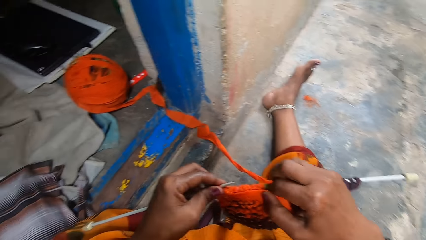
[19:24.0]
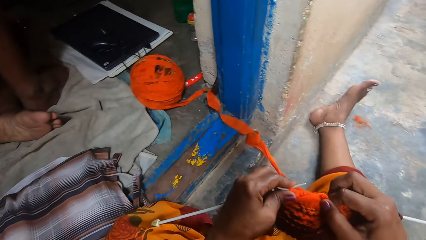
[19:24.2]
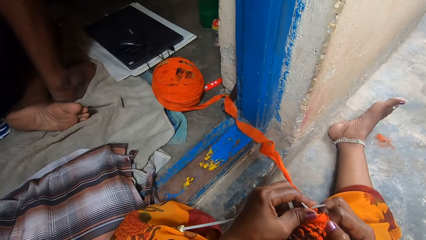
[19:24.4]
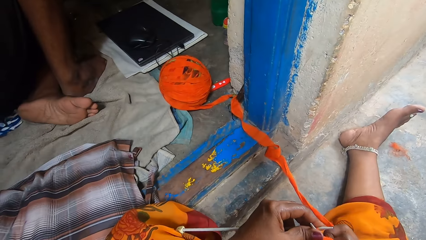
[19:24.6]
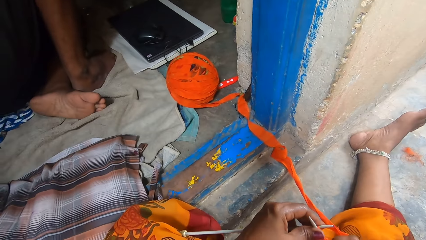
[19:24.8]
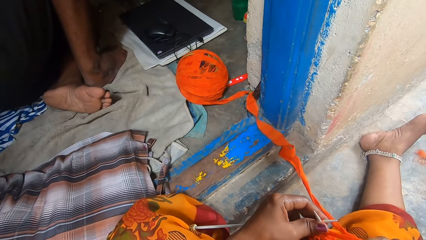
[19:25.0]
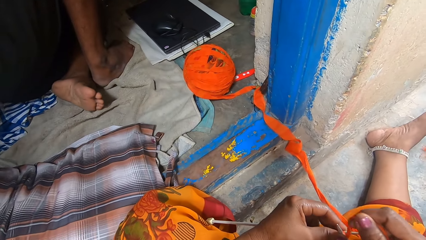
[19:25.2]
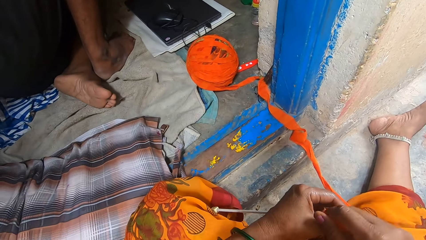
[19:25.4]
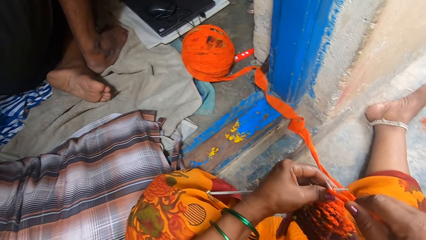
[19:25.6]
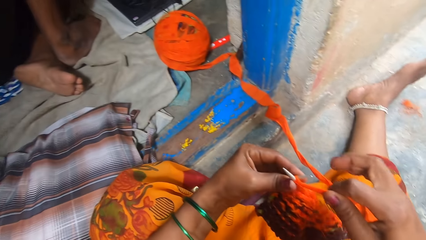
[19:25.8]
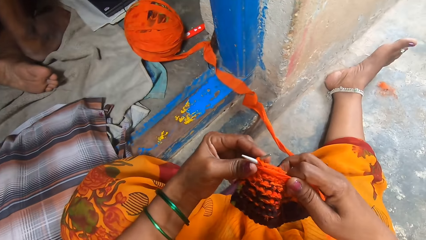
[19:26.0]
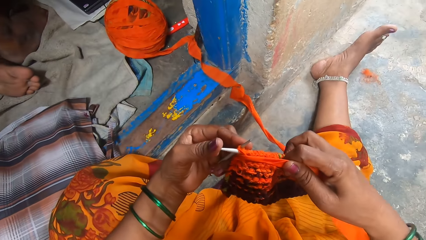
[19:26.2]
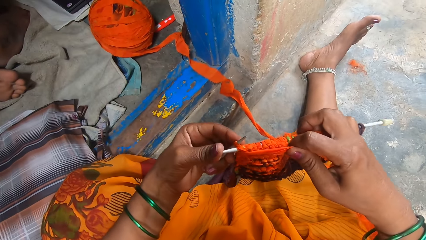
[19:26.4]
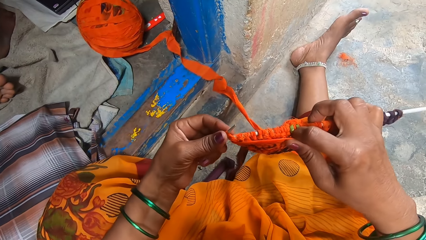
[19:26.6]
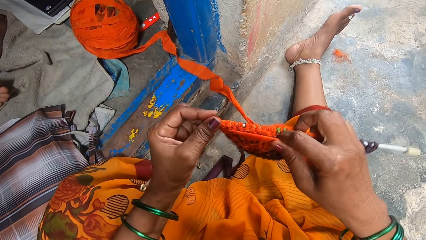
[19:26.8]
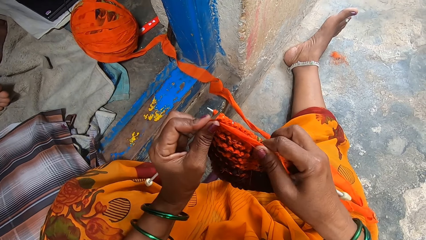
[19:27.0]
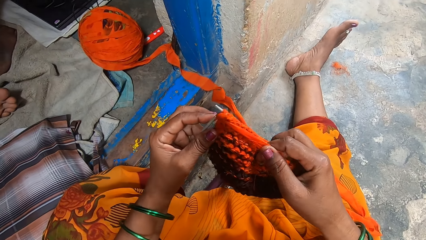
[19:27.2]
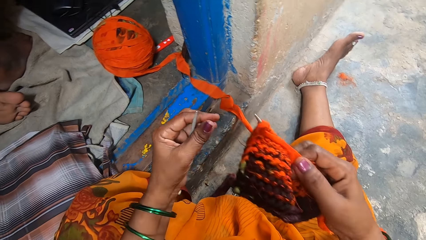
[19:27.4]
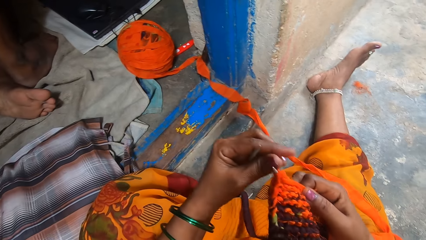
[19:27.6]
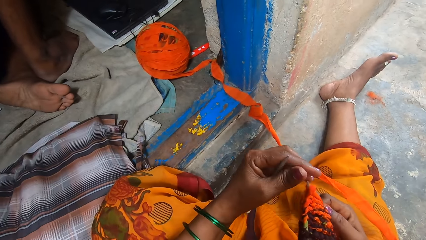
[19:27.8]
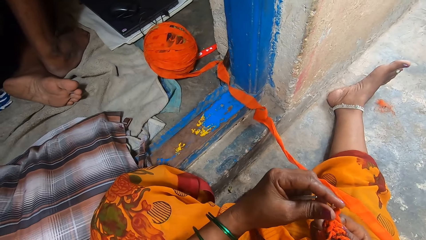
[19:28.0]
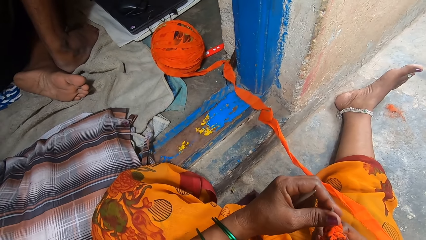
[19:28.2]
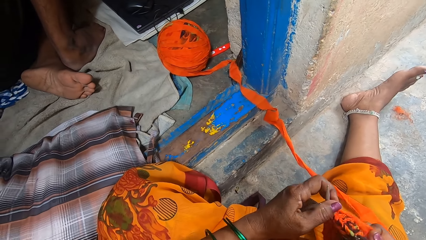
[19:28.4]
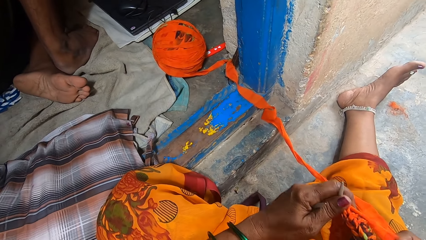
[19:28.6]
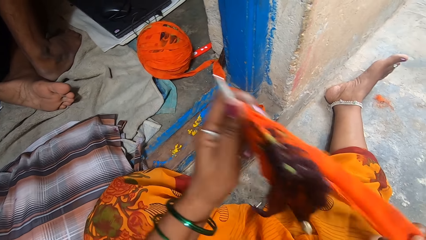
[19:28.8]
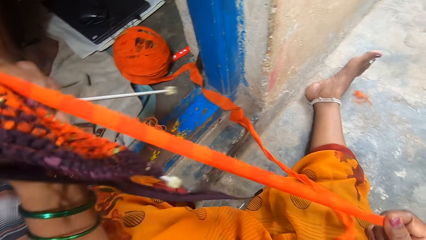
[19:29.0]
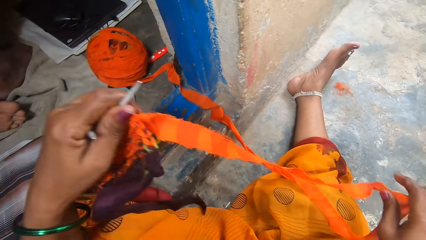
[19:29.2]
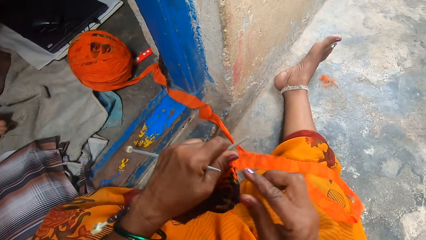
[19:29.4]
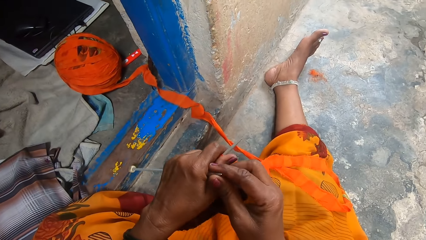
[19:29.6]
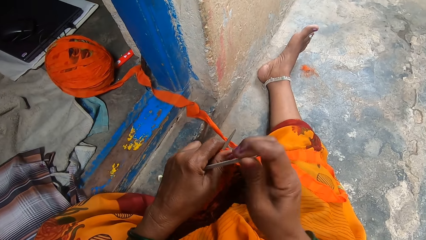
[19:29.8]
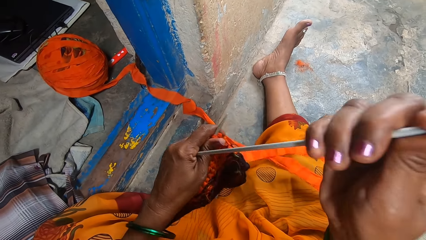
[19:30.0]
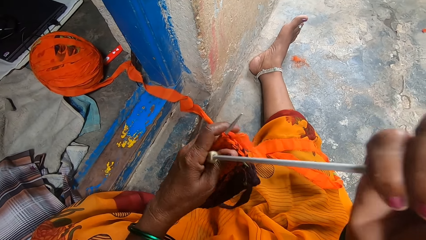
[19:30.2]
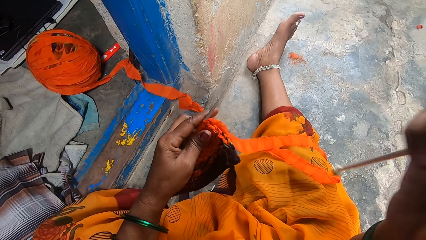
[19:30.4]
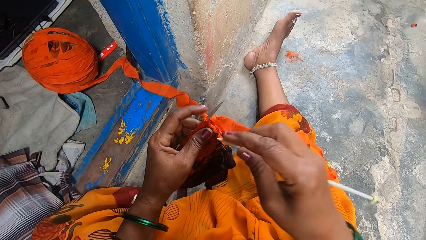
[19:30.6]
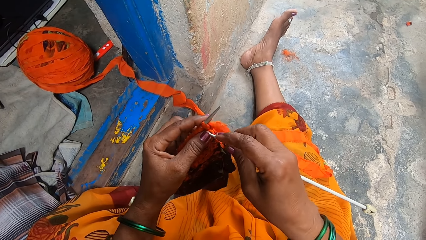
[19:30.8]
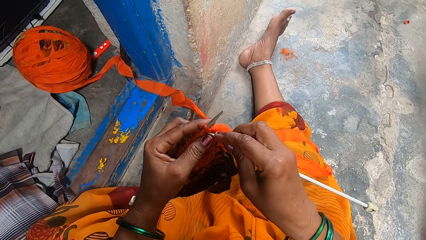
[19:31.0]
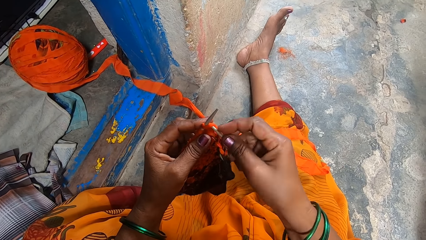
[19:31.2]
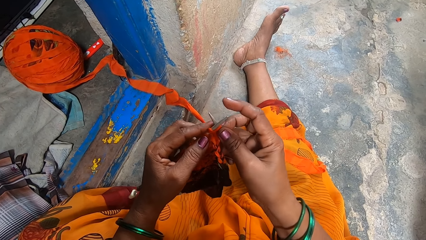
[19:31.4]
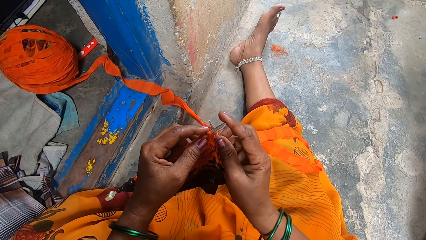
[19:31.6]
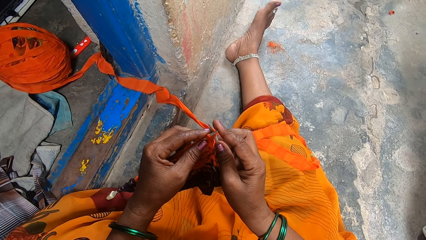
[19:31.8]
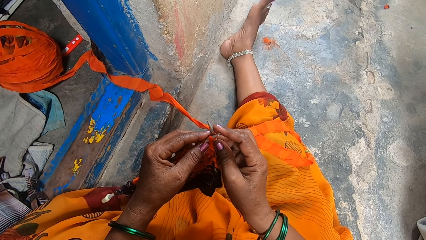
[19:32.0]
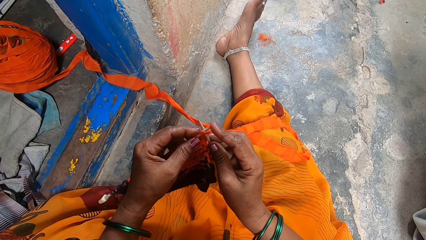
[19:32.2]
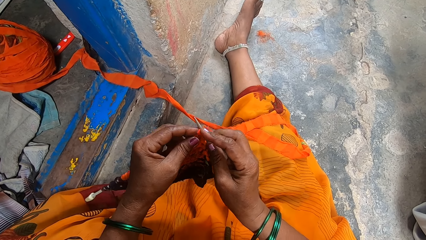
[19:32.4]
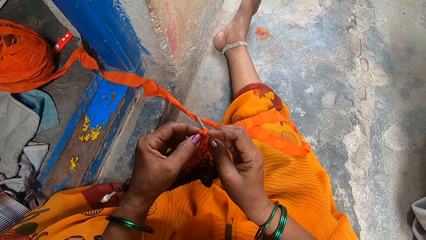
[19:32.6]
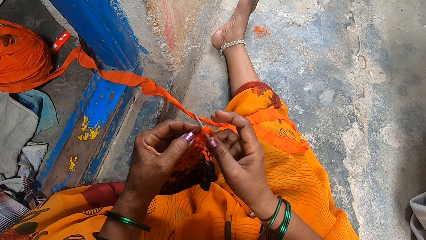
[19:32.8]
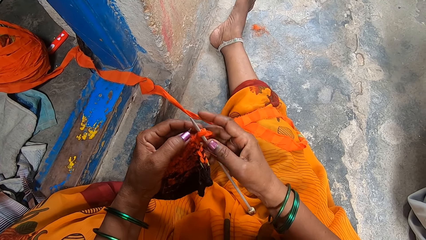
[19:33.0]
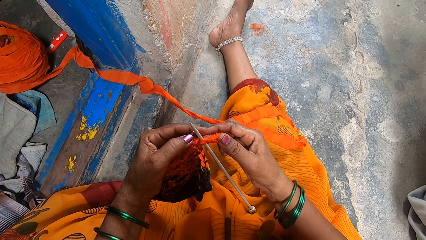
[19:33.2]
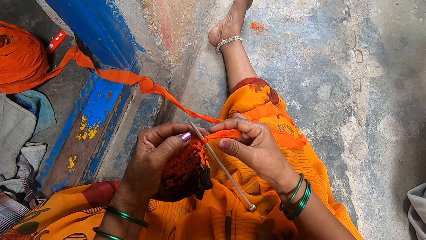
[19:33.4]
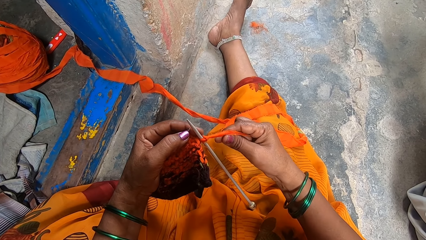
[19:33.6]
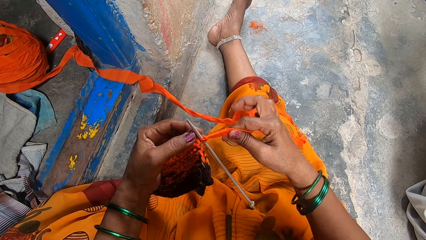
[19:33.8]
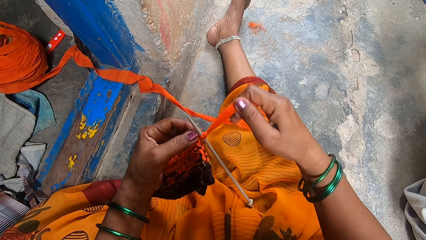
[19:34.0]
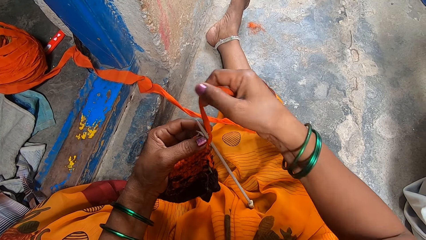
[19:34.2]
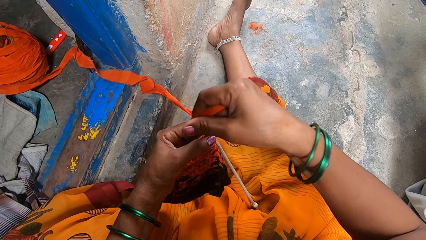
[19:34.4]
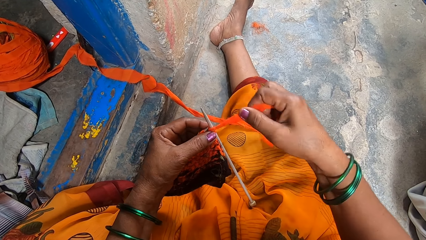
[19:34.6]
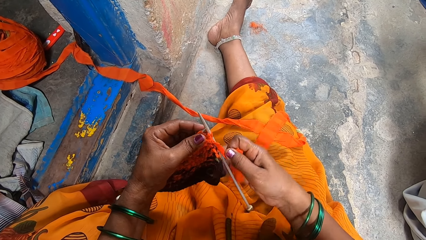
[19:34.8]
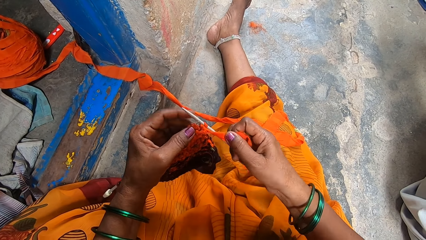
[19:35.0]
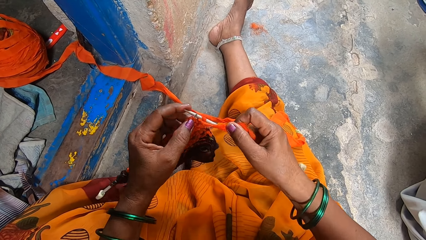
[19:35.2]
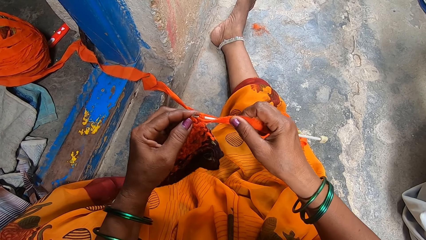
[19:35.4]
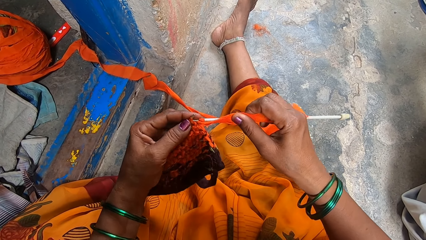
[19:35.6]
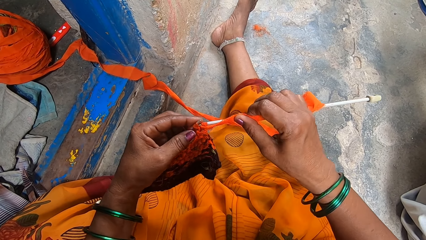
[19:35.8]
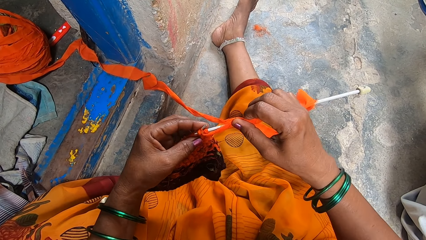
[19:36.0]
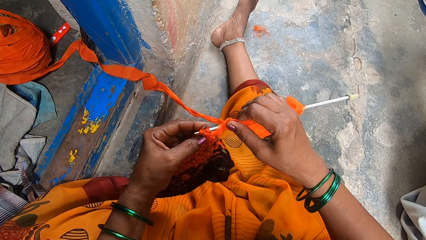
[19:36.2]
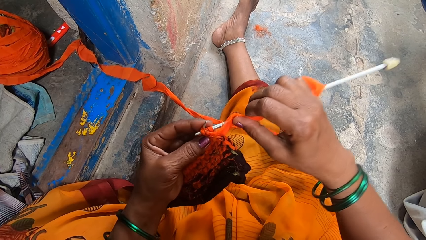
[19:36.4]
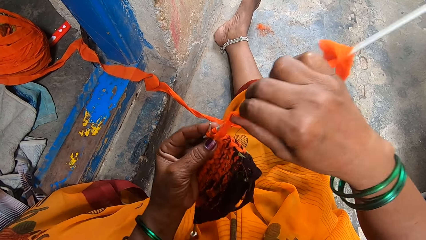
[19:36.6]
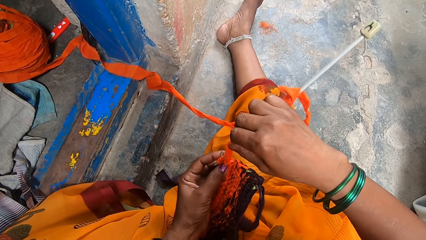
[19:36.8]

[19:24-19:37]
The camera wearer laughs around. They knit the fabric. They adjust the Ankara material. They take a crochet hook on the left hand. They crochet the yarn.

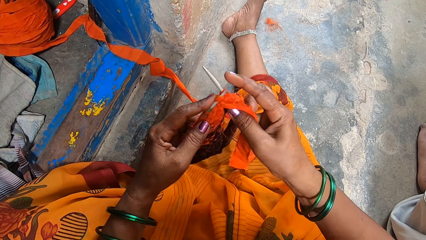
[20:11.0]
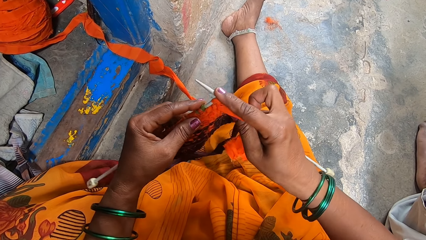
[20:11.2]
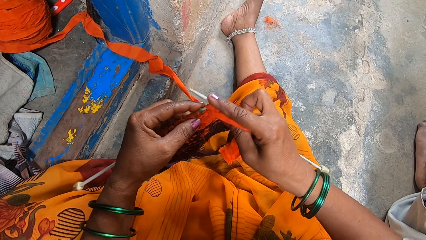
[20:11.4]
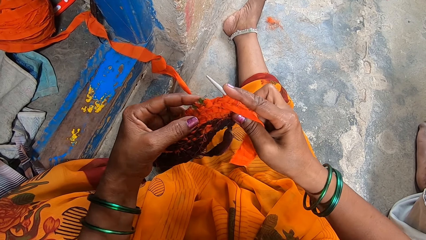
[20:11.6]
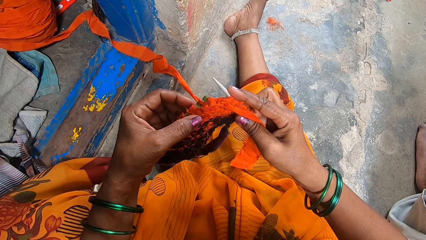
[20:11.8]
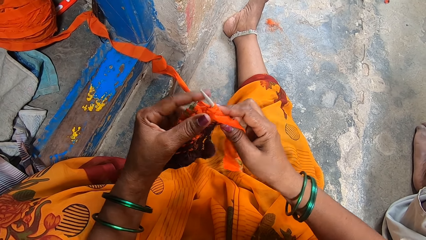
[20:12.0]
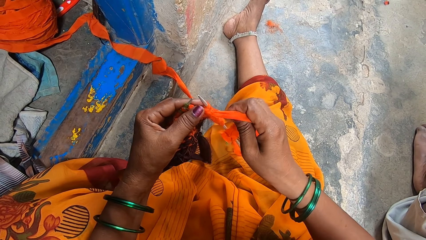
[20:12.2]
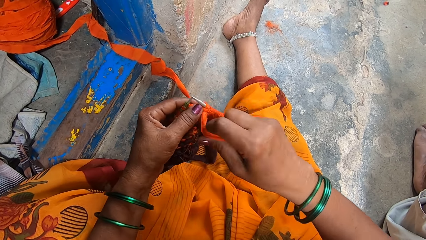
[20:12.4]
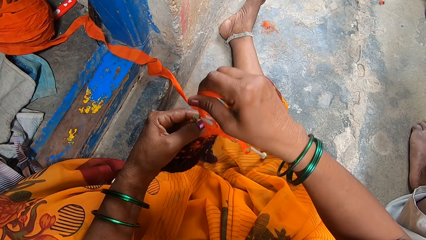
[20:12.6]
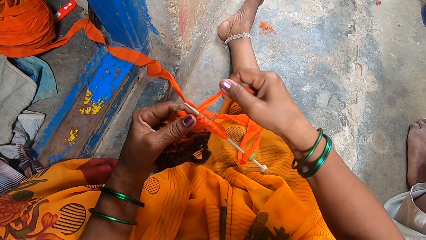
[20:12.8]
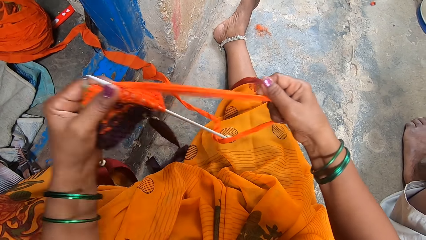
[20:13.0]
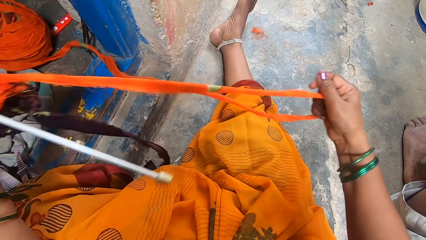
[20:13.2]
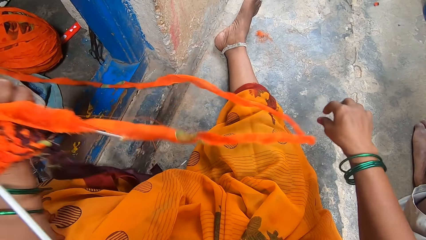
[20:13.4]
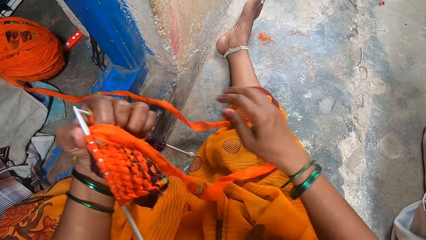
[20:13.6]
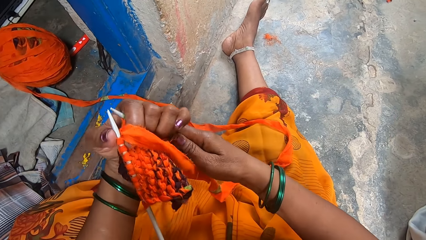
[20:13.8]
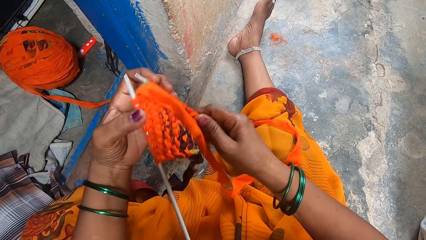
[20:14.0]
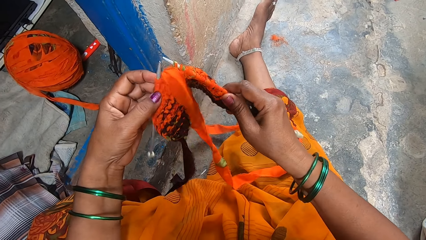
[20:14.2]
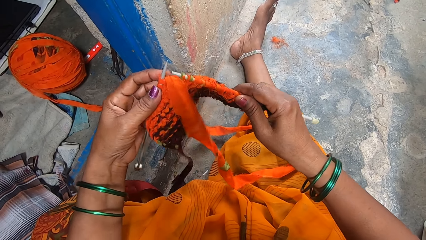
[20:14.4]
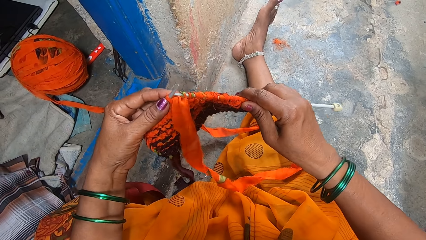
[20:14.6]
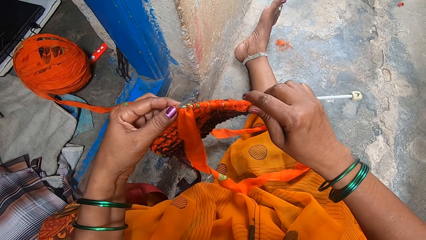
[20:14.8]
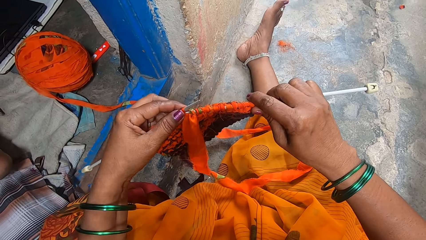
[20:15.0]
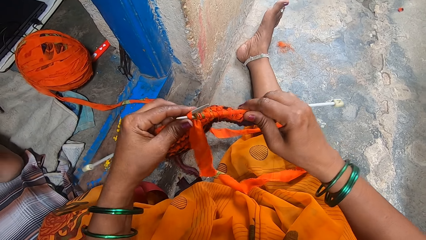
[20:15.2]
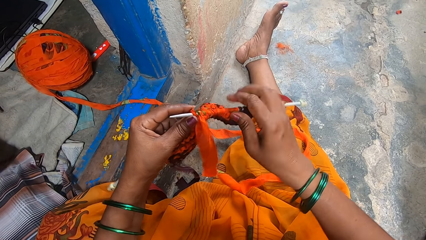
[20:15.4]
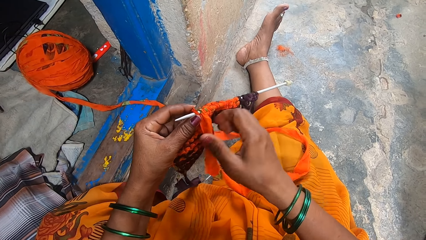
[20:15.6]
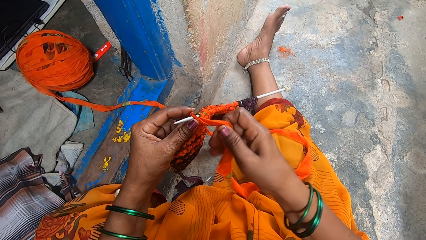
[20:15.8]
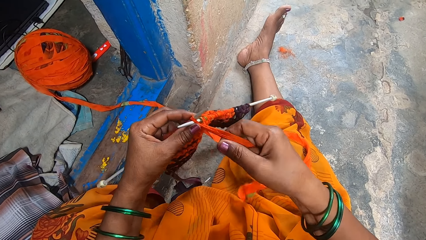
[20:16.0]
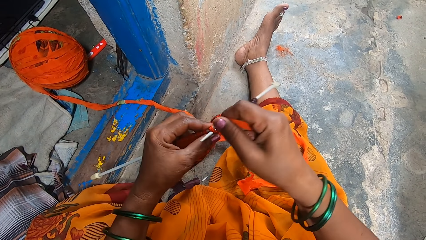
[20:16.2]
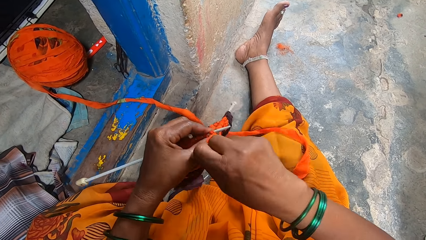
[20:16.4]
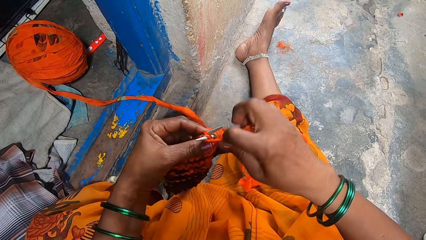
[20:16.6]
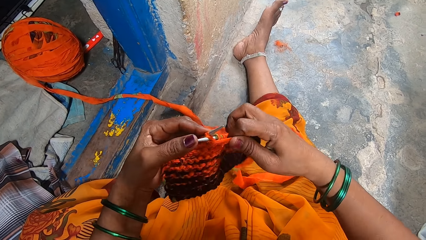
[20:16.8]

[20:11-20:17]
The camera wearer adjusts the Ankara material. They pull the knitting fabric. They knit the fabric. They crochet the yarn.
